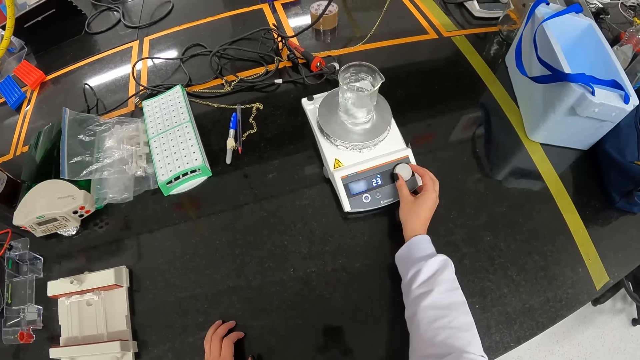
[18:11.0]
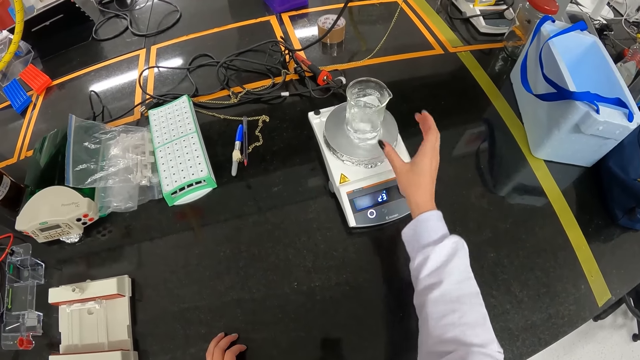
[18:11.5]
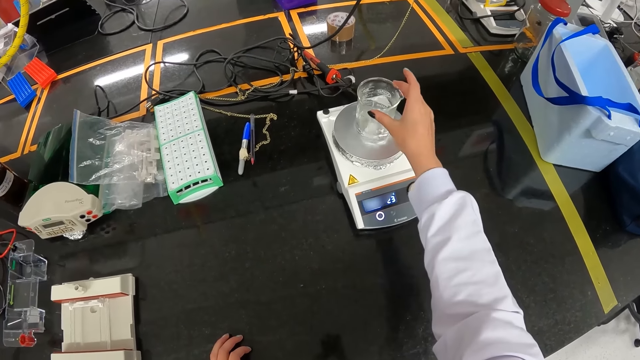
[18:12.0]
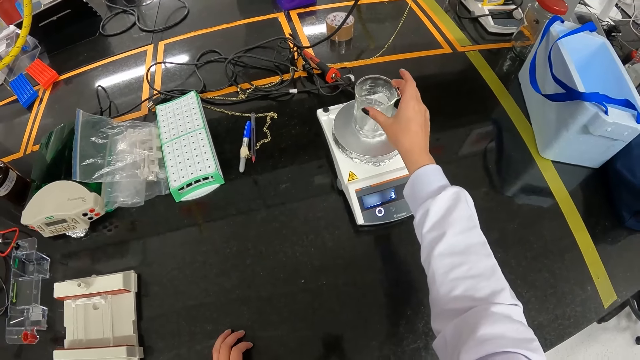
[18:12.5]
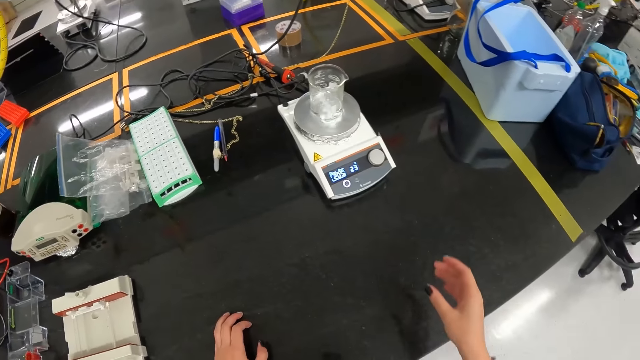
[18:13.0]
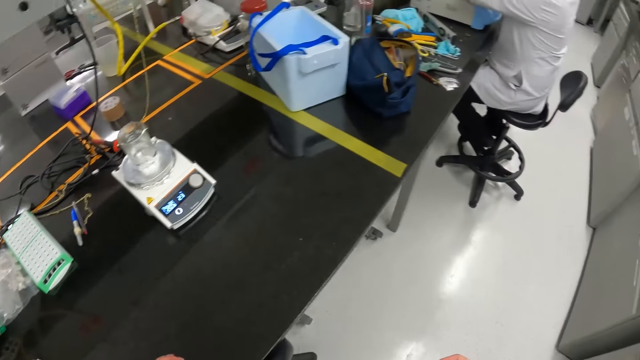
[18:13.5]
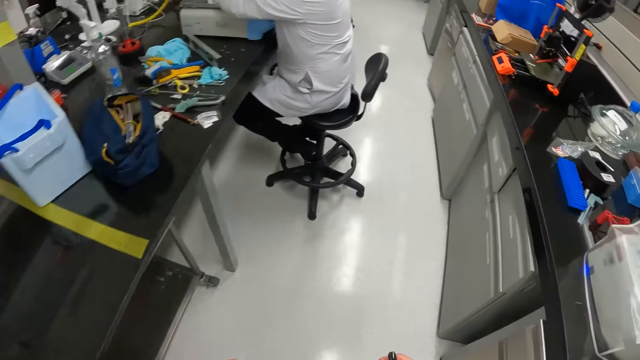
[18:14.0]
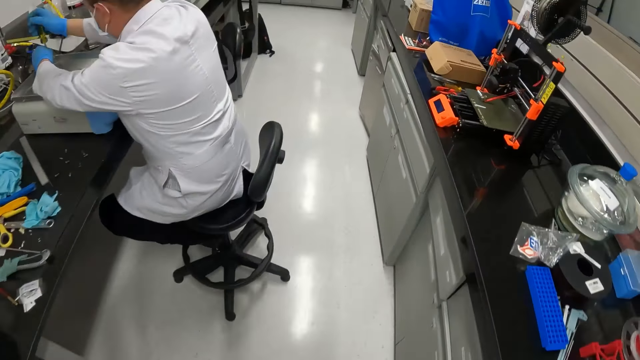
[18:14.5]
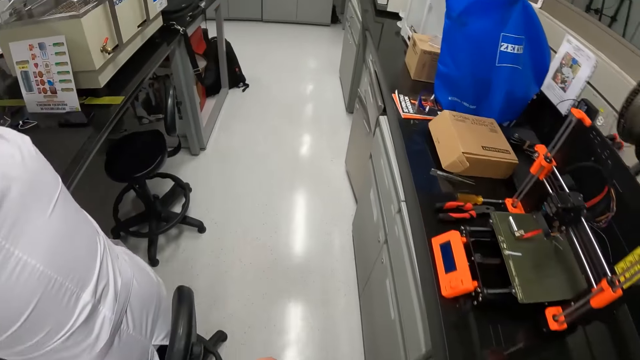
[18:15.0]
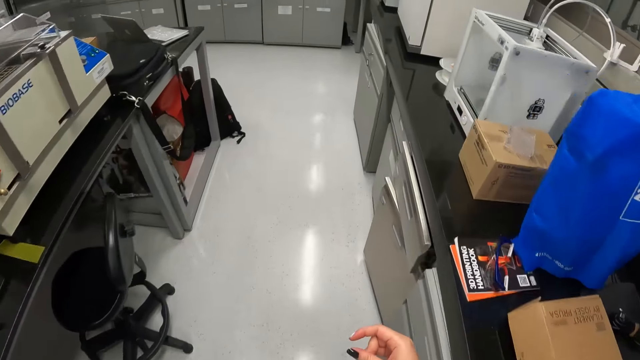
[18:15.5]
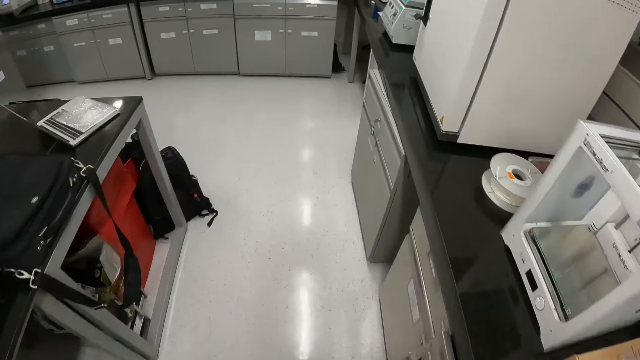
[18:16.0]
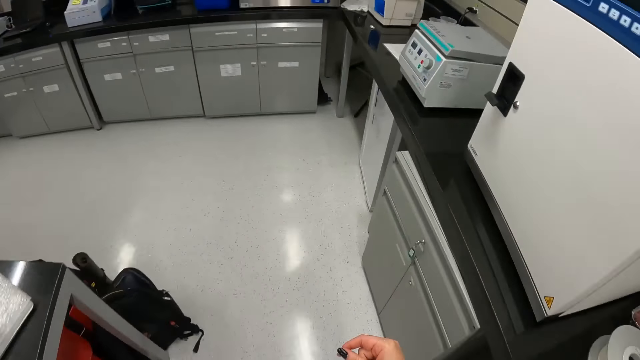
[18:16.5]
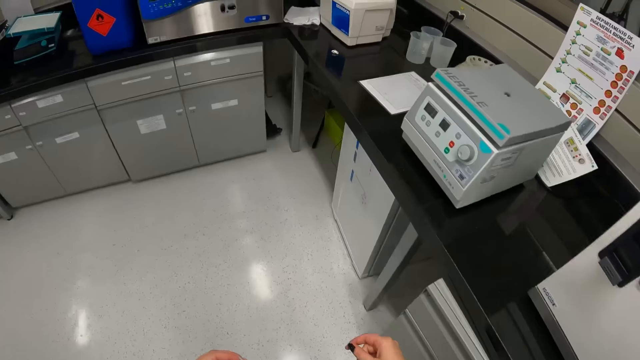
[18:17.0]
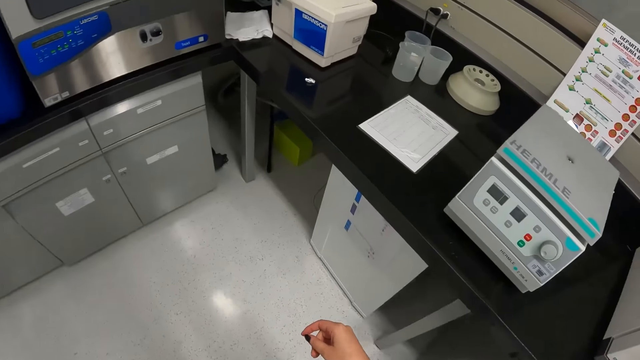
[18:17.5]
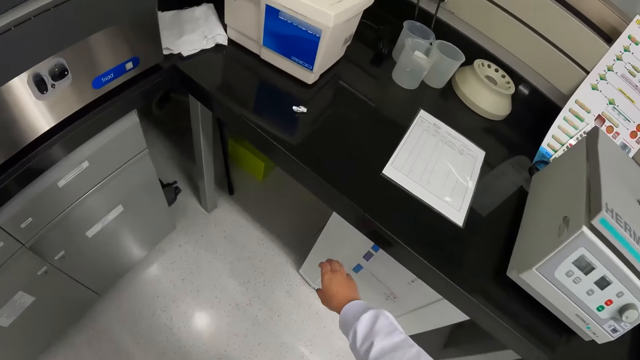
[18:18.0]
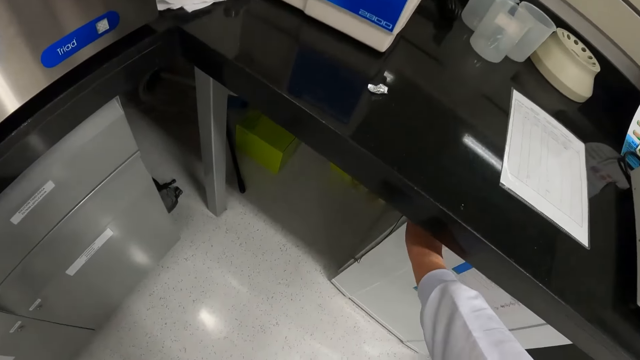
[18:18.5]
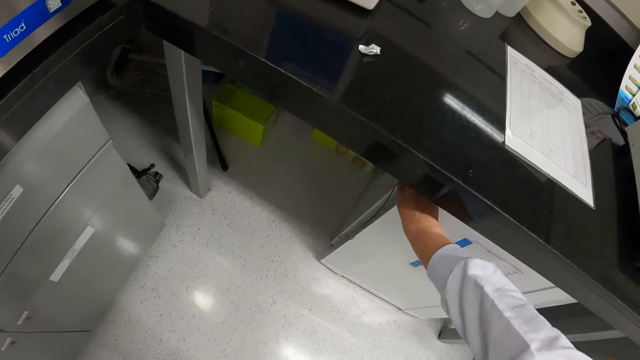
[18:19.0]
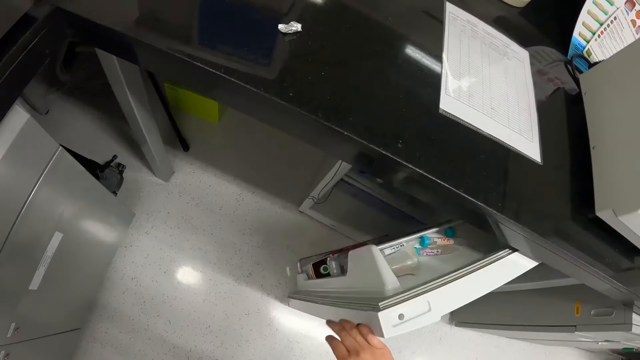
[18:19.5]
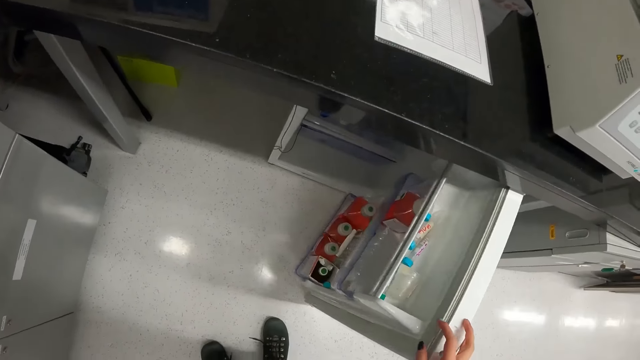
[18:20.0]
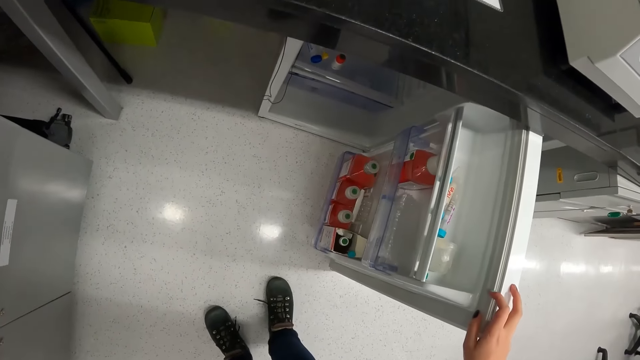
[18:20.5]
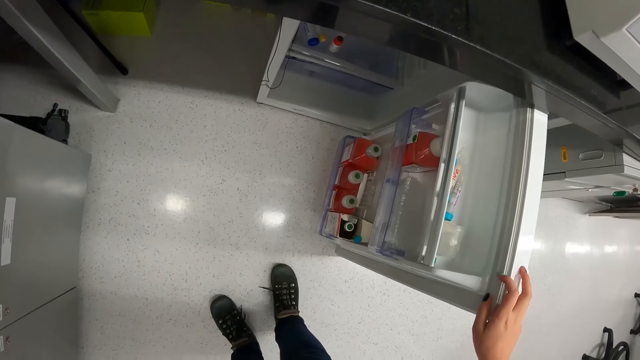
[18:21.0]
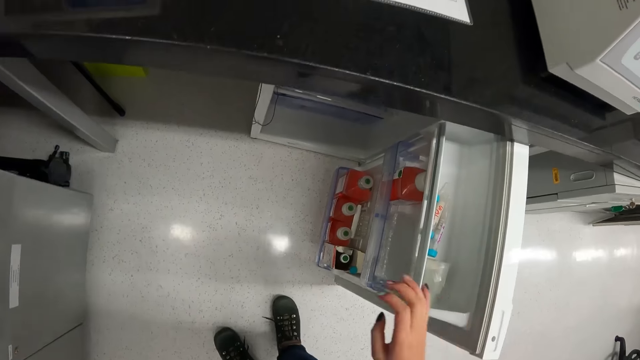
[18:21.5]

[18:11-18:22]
The camera wearer adjusts the beaker on the precision balance with her right hand. She removes her right hand from the beaker. She walks in the laboratory towards a fridge. She opens a storage cabinet with her right hand.

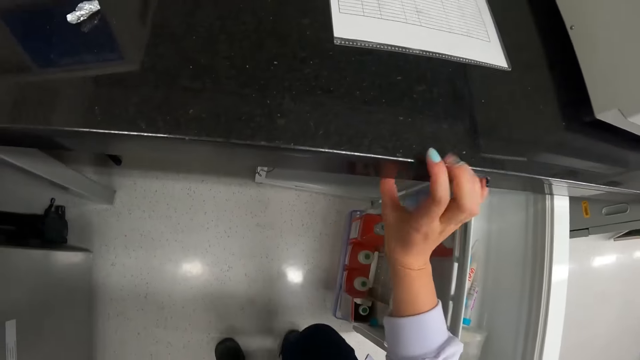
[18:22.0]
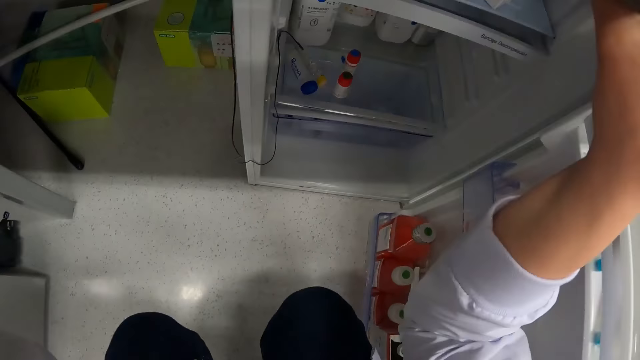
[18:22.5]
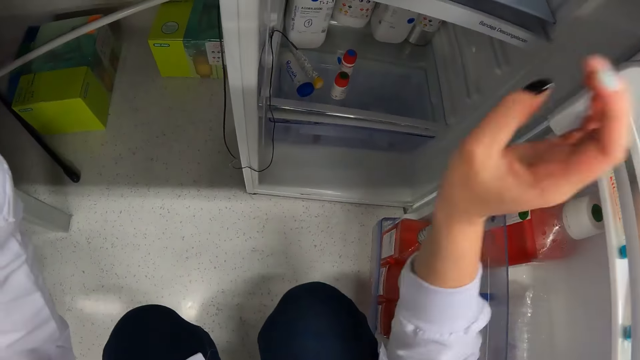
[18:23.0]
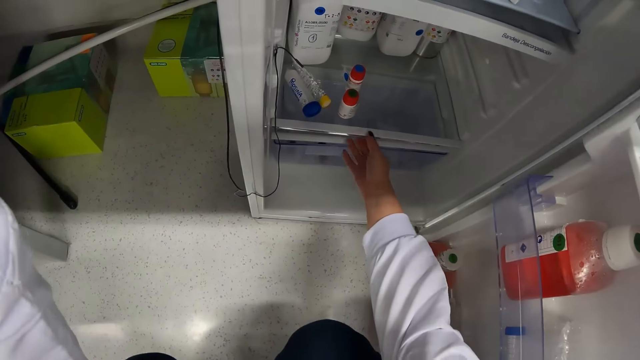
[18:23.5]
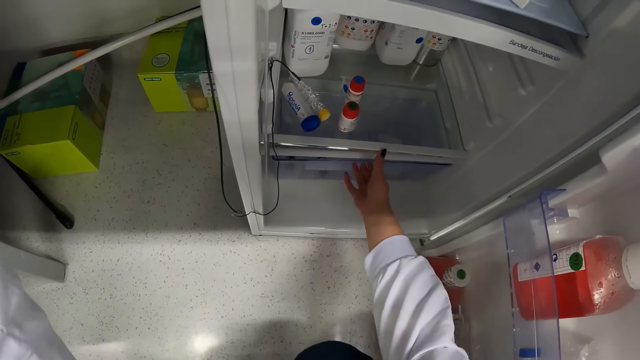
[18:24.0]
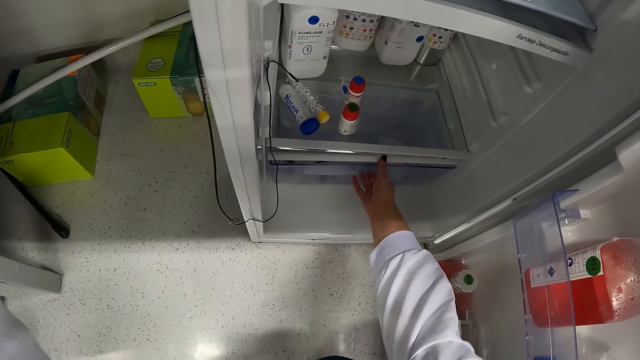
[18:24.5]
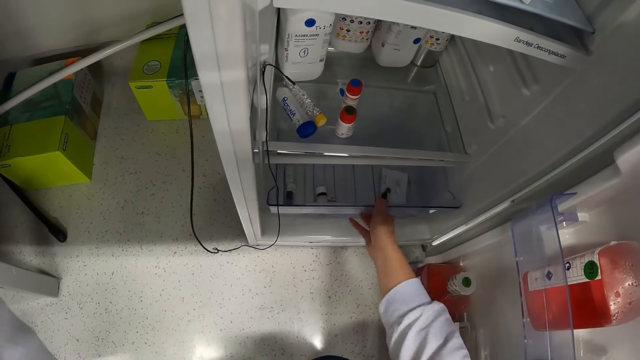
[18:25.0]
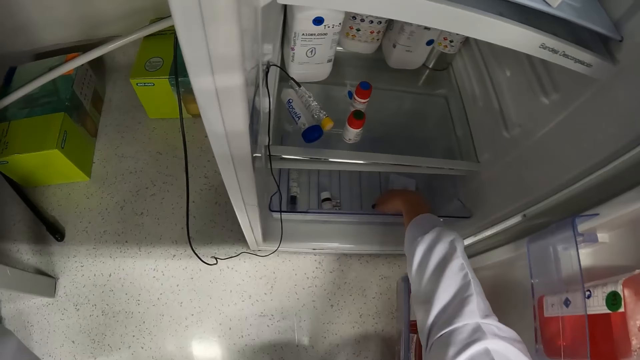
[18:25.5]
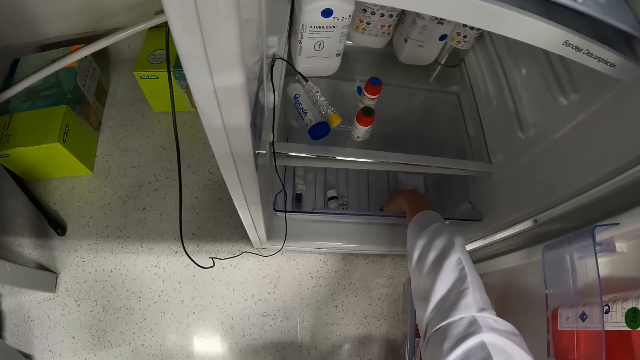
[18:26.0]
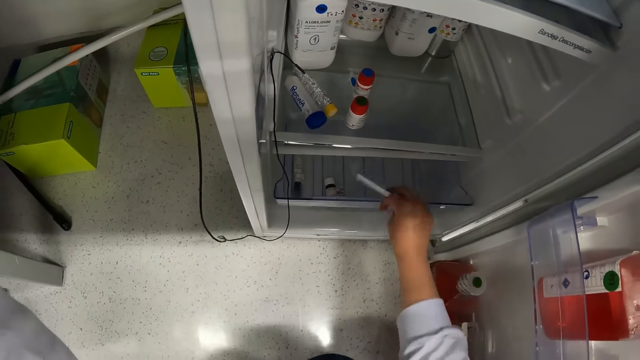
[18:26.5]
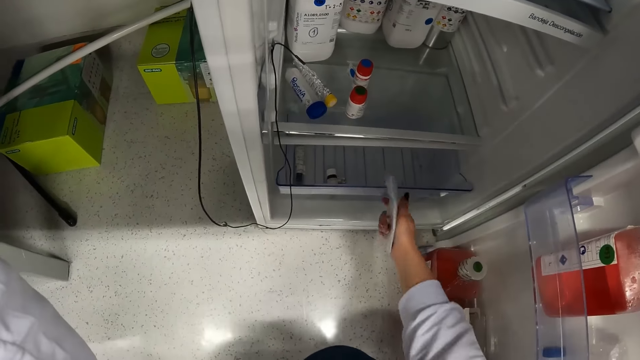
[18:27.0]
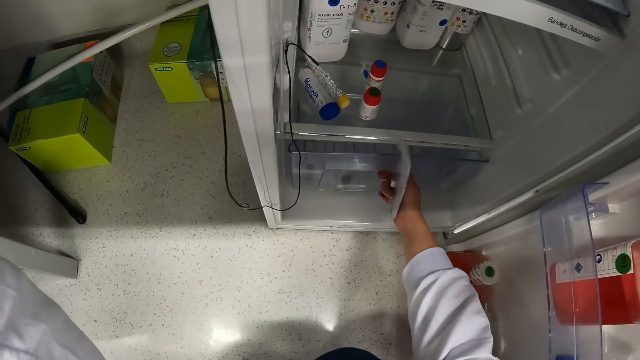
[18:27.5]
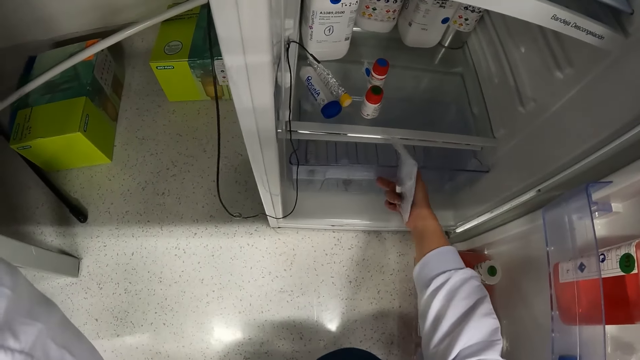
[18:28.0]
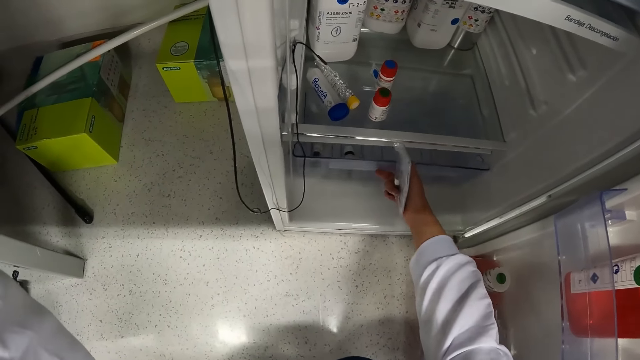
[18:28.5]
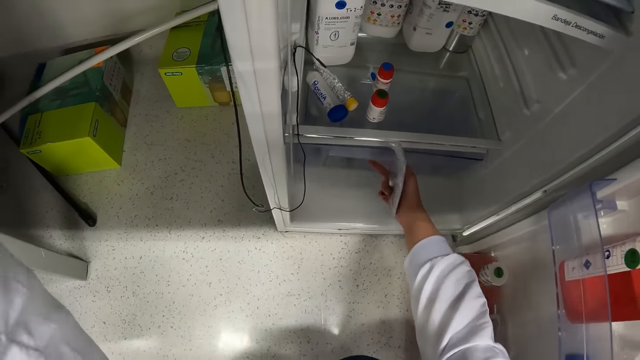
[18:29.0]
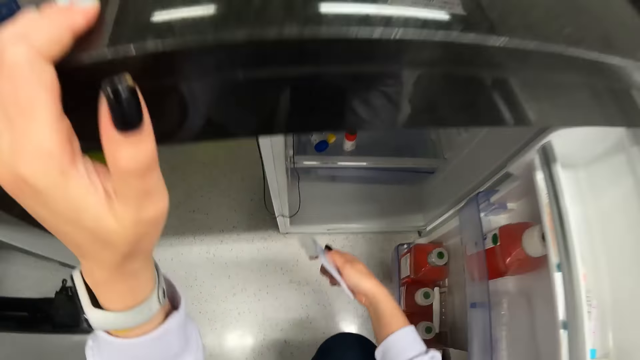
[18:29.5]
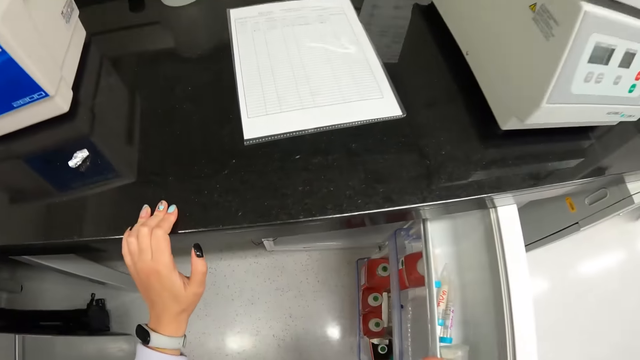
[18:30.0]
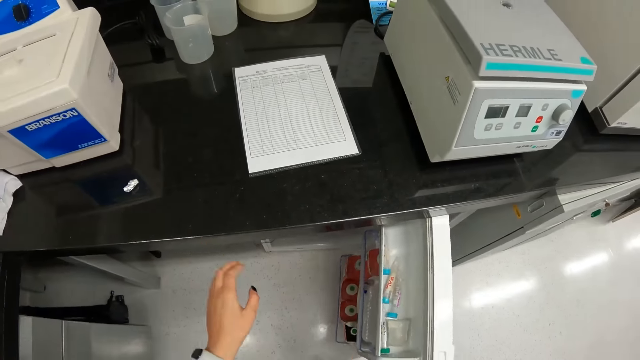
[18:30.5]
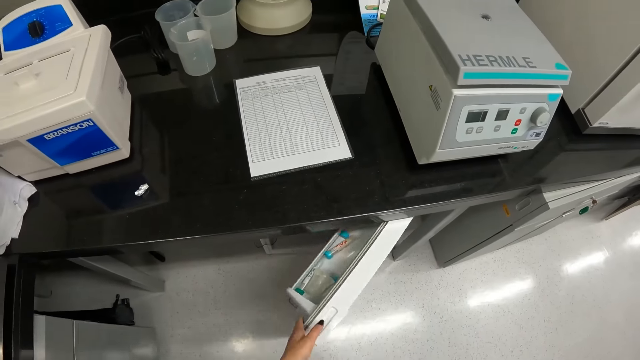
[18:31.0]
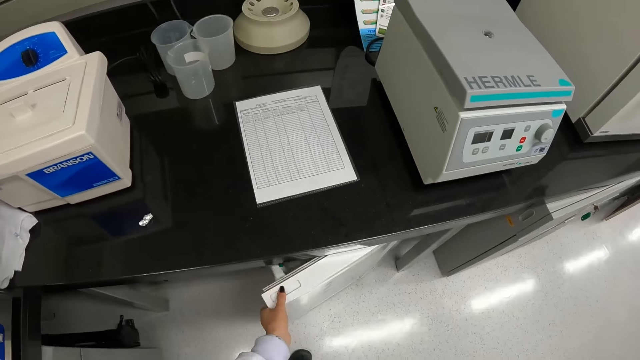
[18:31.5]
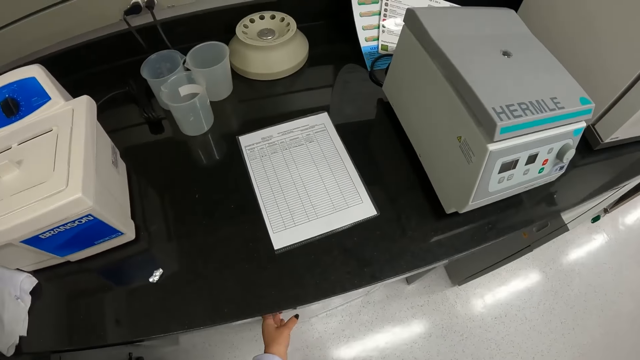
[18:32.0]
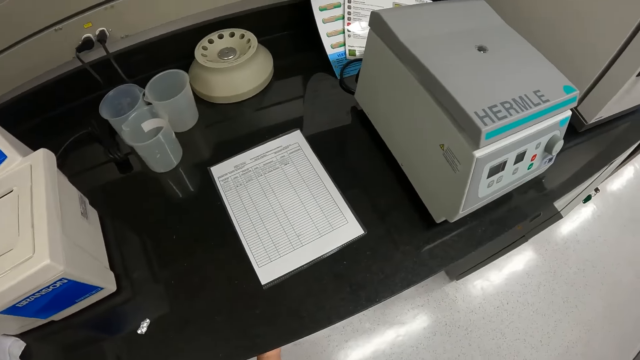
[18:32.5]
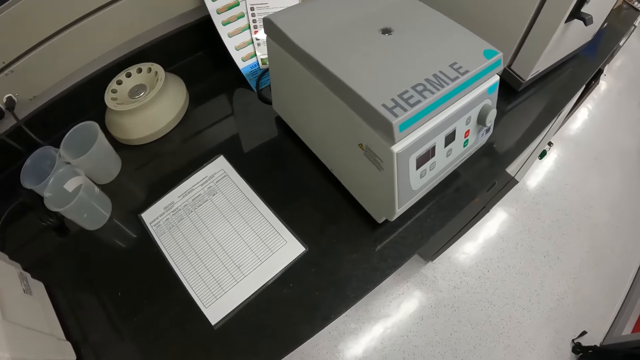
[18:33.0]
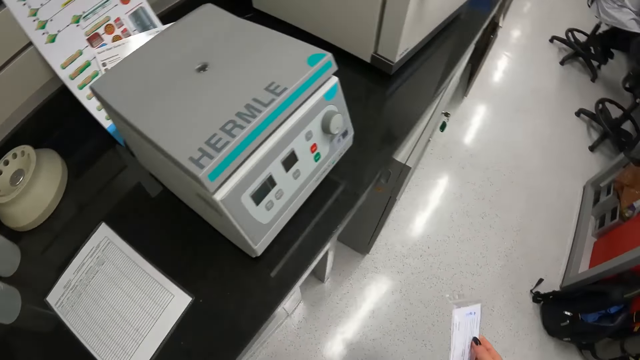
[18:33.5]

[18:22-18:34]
The camera wearer pulls a drawer in the storage cabinet with her right hand. She picks up a pack of glass vials in the drawer with her right hand. She adjusts the drawer in the storage cabinet with her right hand. She moves the storage cabinet with her right hand. She closes the storage cabinet with her left hand.
